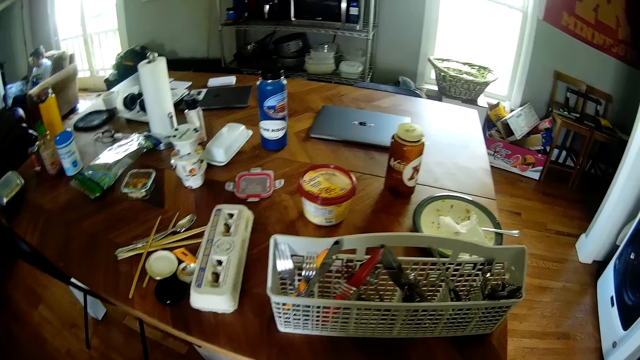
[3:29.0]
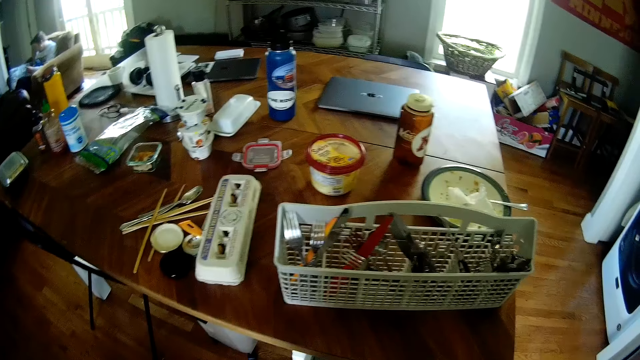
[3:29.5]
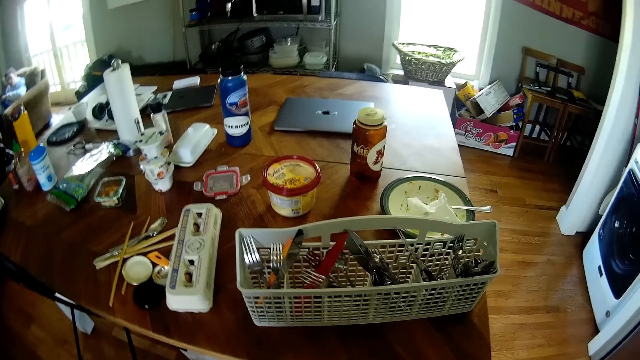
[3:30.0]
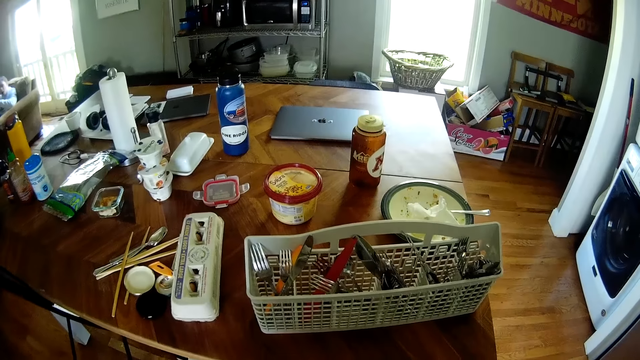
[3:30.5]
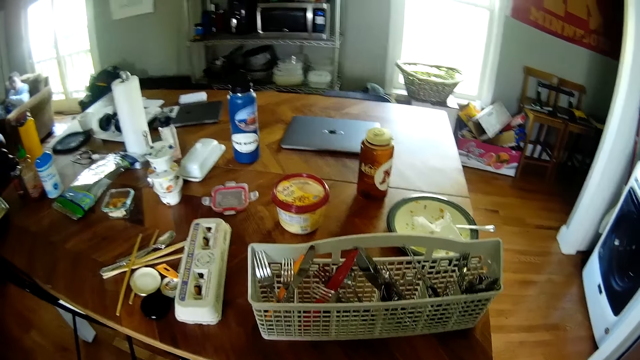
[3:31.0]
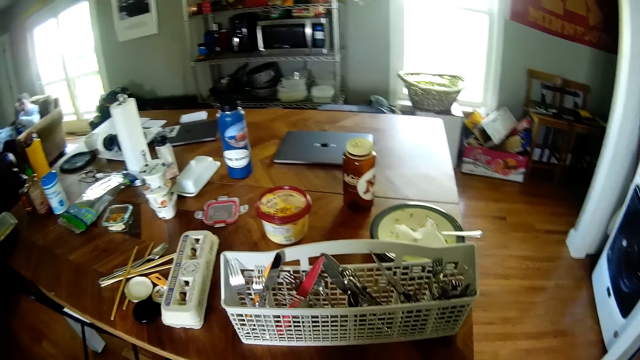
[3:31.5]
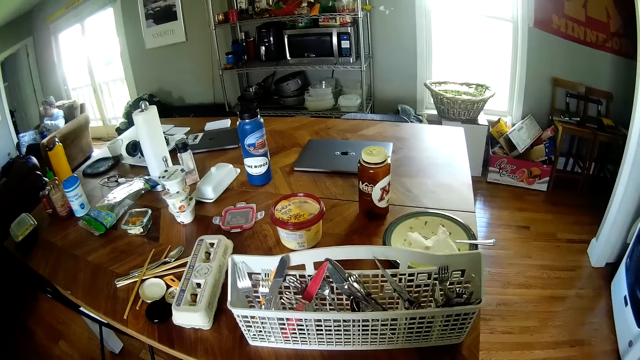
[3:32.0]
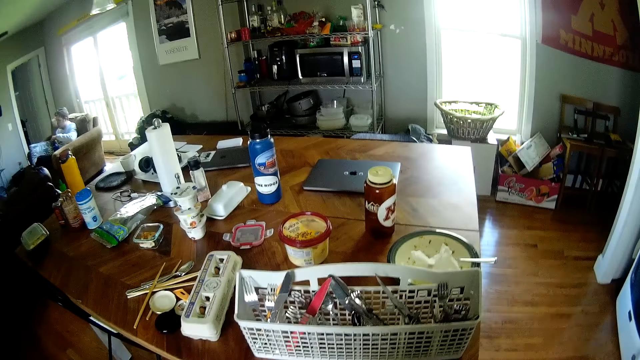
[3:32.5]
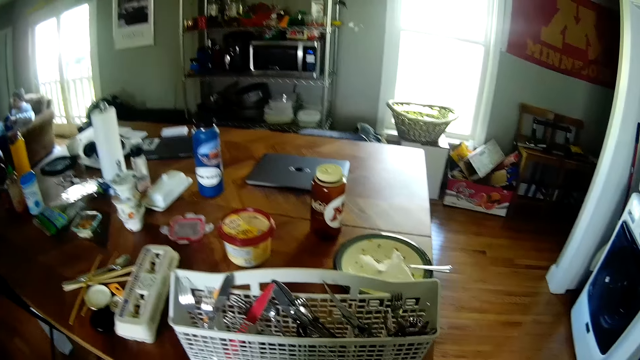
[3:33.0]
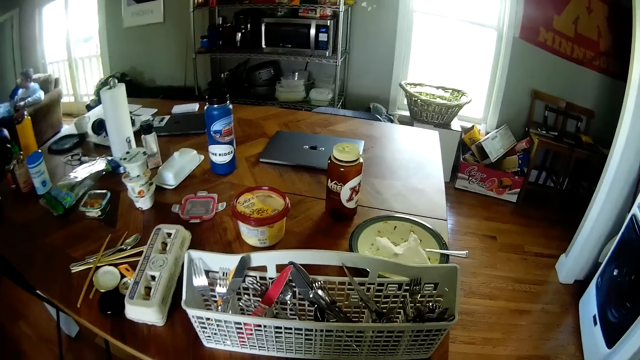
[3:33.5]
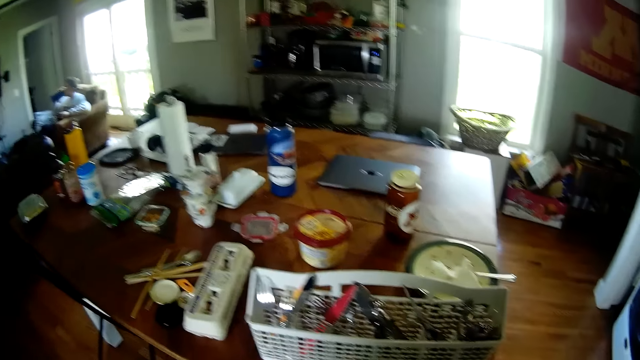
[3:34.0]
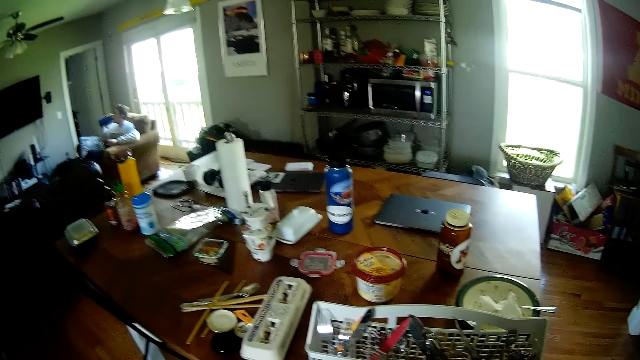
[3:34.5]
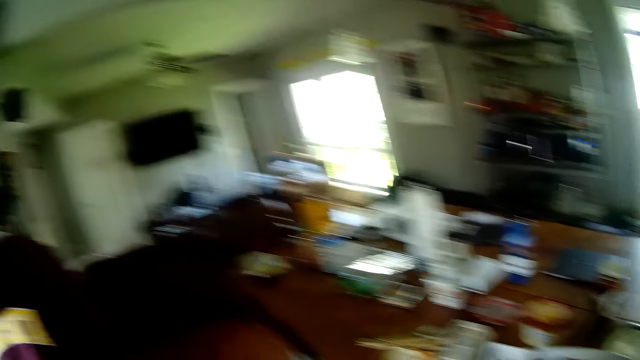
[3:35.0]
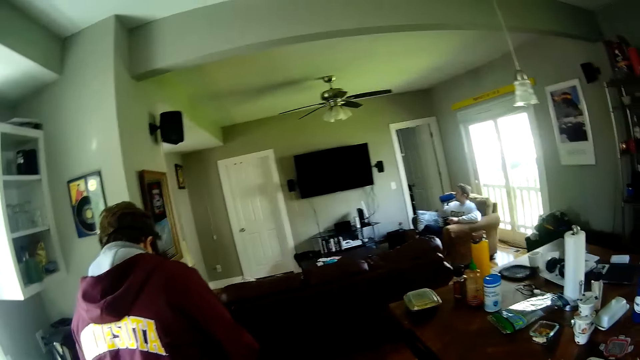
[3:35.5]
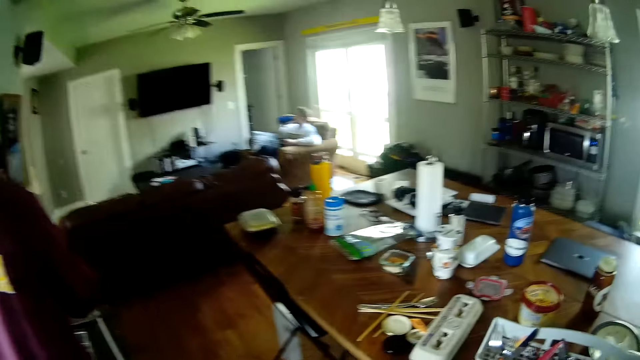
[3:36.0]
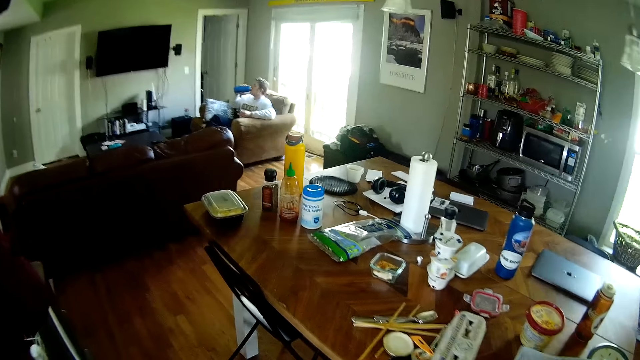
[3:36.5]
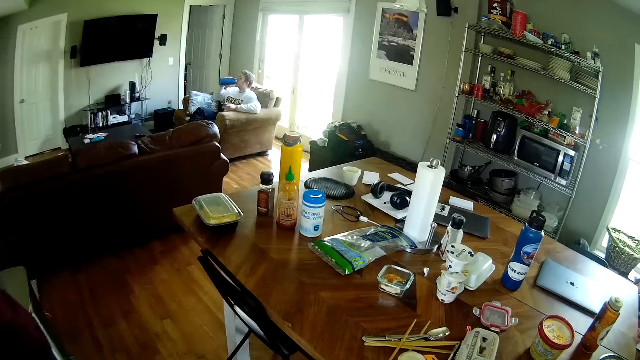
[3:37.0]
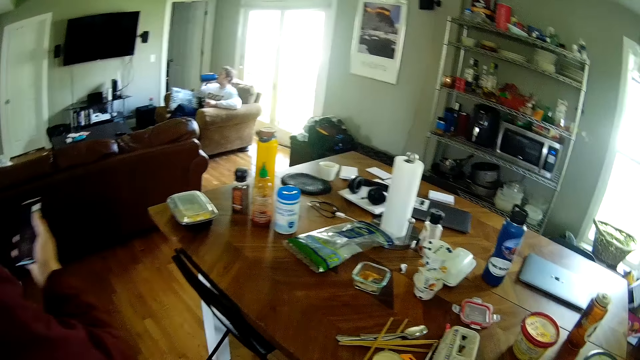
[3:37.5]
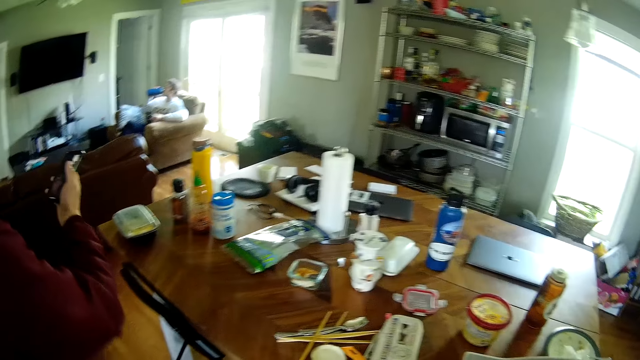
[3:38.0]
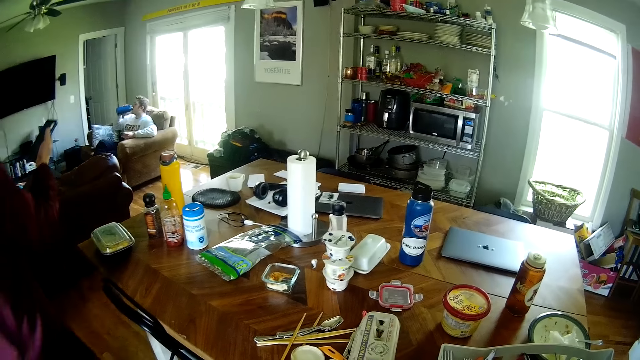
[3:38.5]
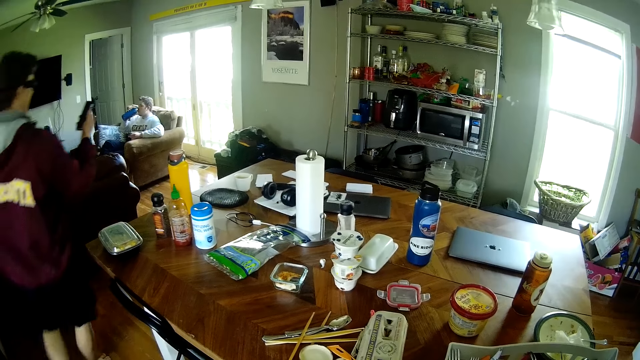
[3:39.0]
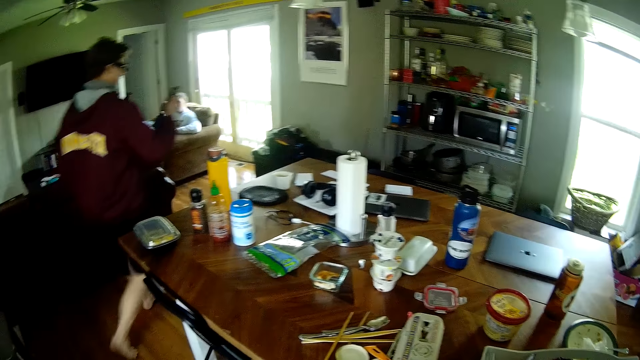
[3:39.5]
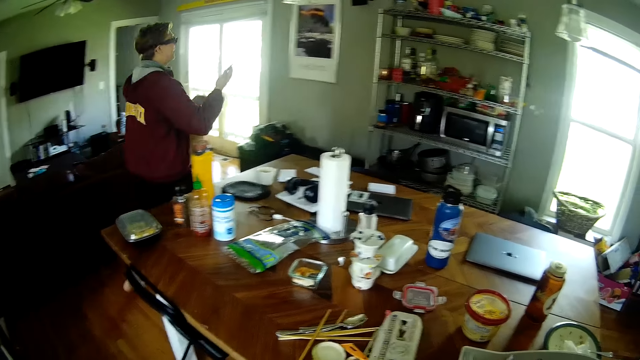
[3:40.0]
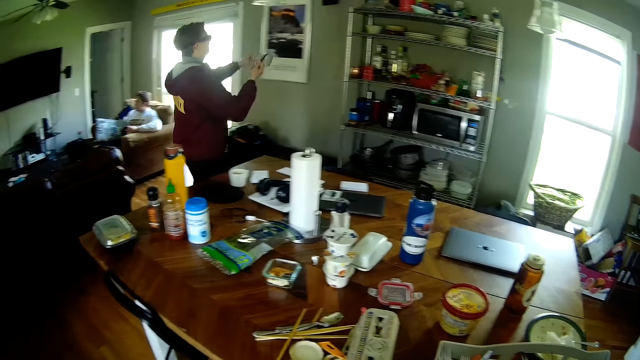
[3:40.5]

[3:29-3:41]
A man drinks from a flask in his right hand. The camera wearer looks around. Another man converses with the first man. The other man interacts with a third man via a mobile phone in his right hand. The other man walks in a kitchen.

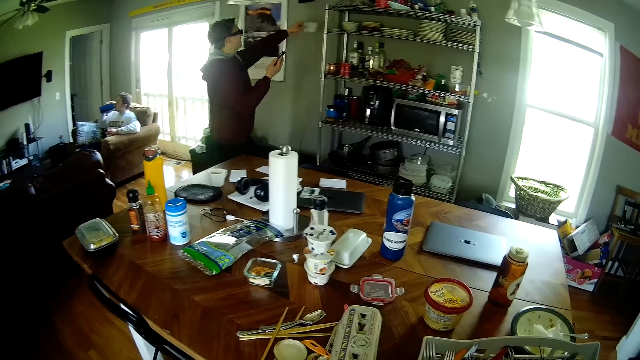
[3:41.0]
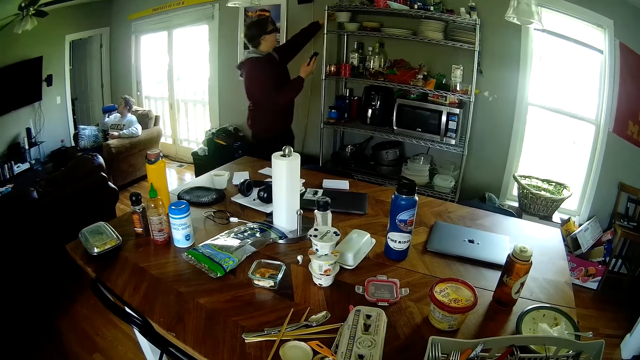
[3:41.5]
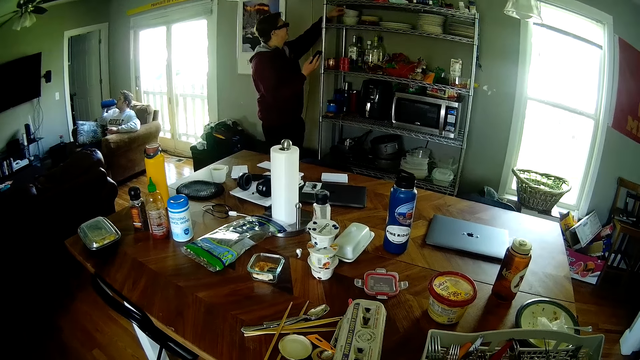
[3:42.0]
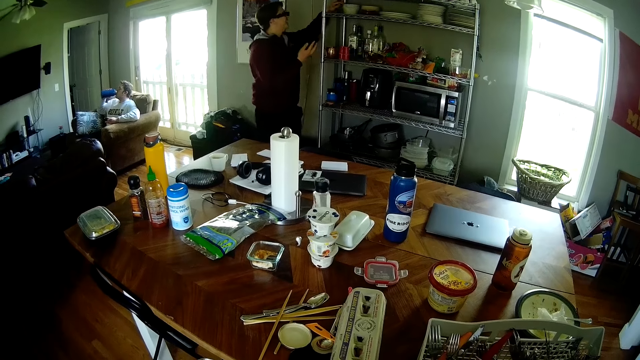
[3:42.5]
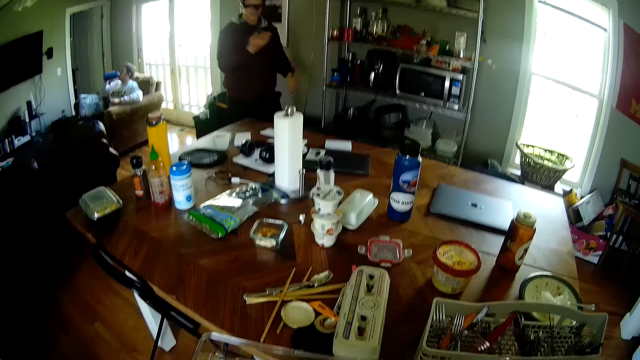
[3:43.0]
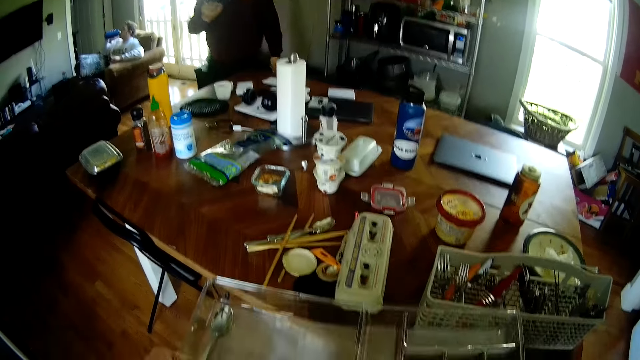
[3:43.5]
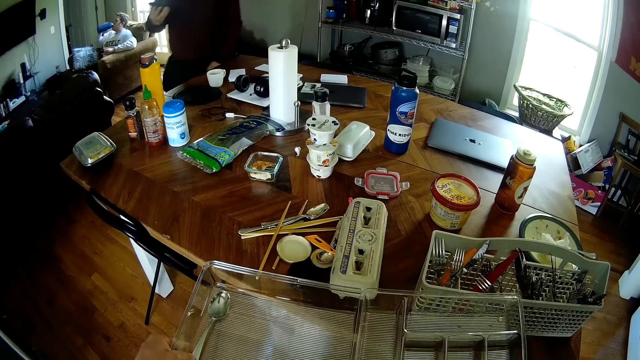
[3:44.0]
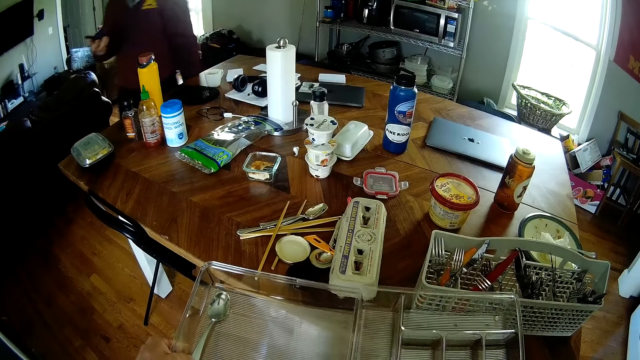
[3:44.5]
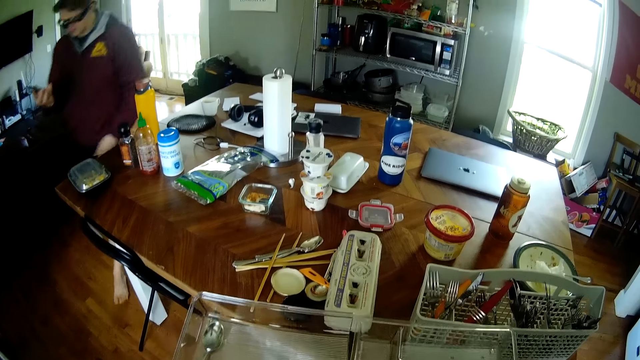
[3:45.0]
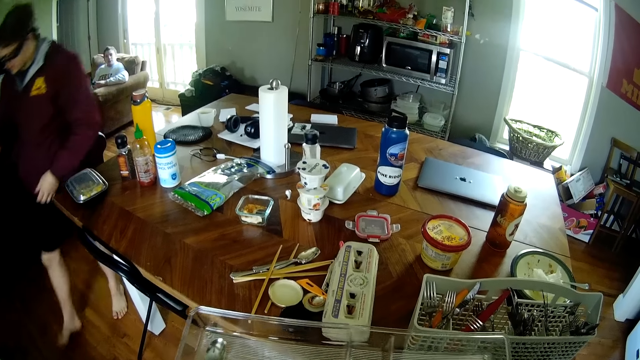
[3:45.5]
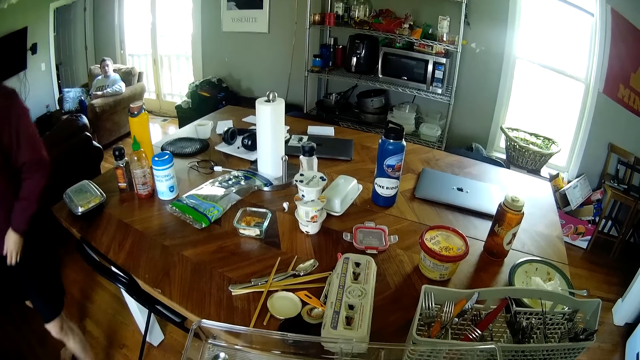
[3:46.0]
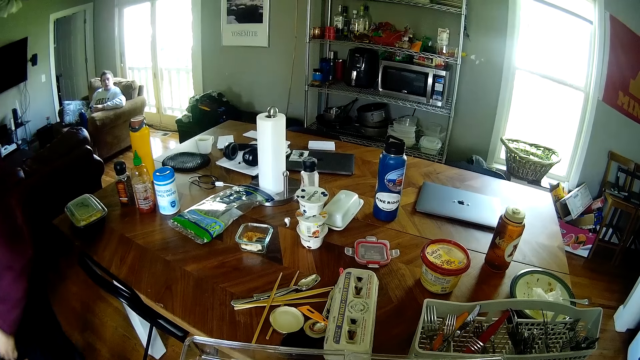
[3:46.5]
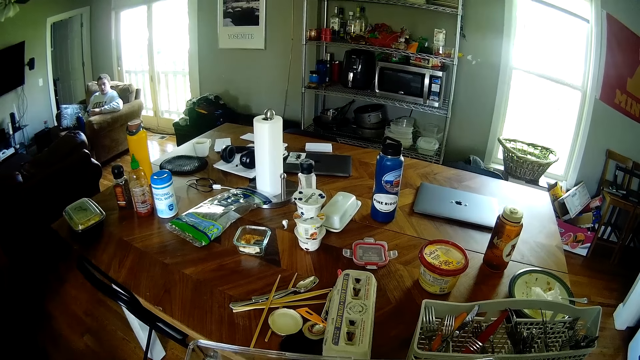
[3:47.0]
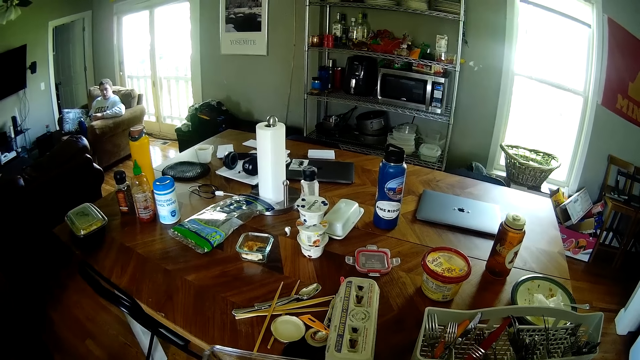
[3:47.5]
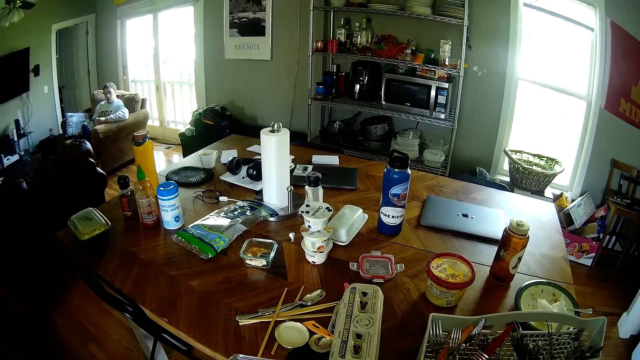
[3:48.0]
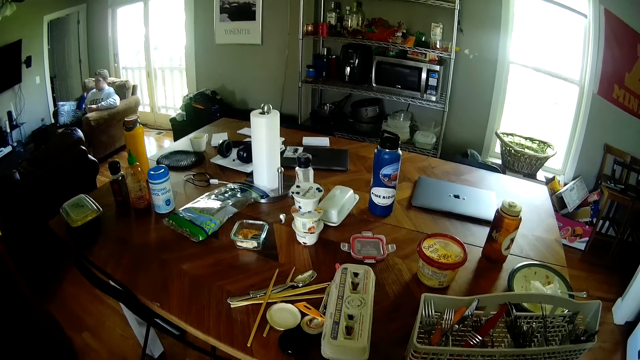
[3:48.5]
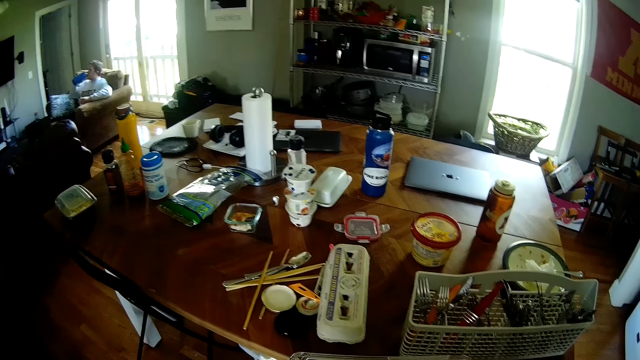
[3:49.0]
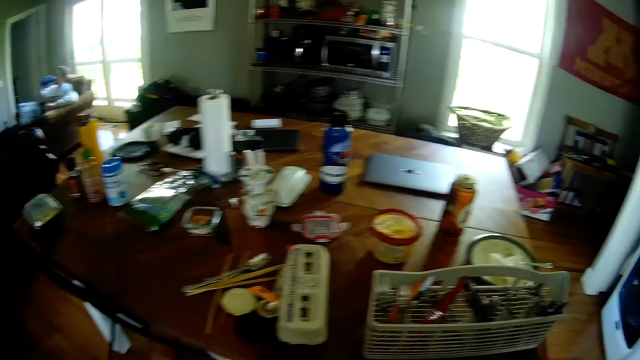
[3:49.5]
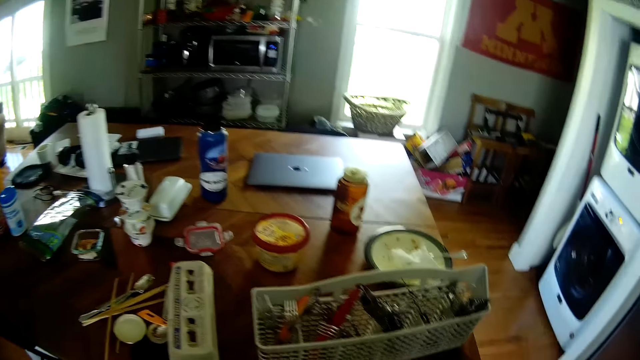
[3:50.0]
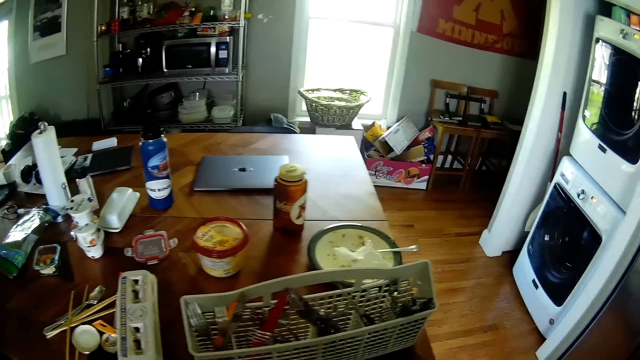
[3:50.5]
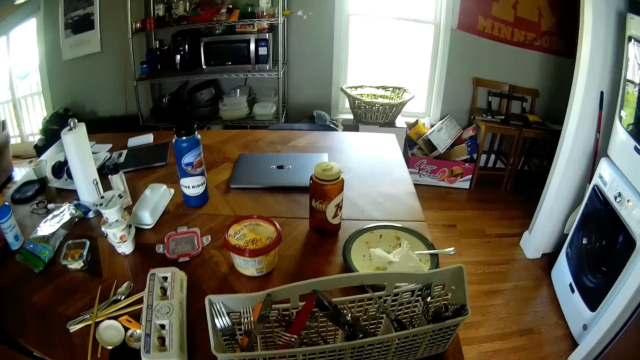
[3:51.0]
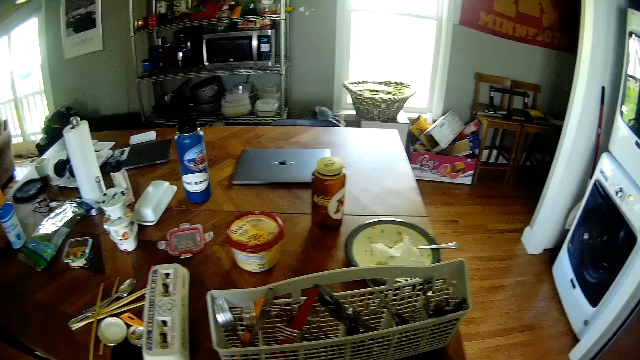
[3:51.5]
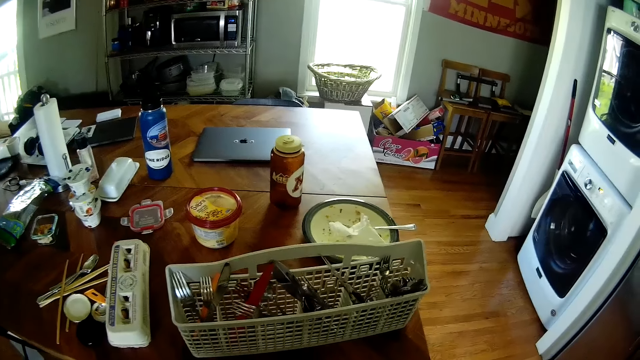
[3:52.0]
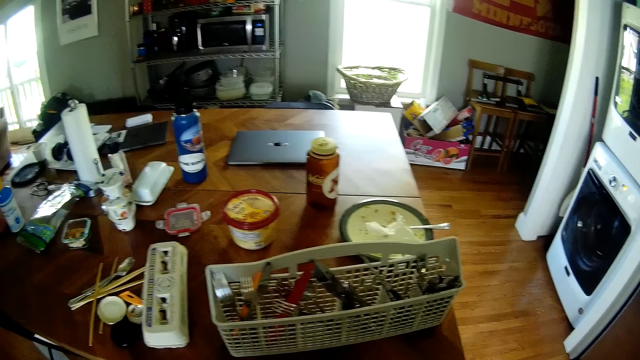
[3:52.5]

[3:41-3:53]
A man puts a plate or bowl in his left hand in the shelf. The man walks in a kitchen, and converses with another man. The other man converses with the first man. The other man drinks from a flask in his right hand. The camera wearer arranges spoons in a drawer.
